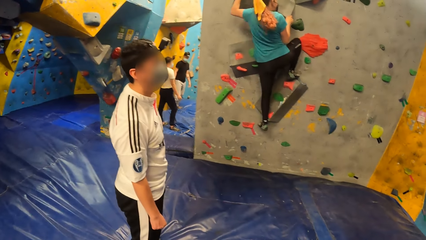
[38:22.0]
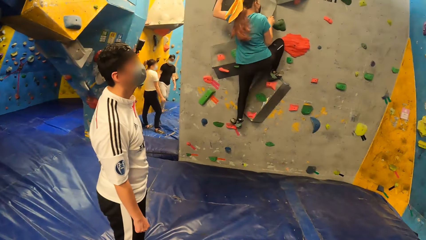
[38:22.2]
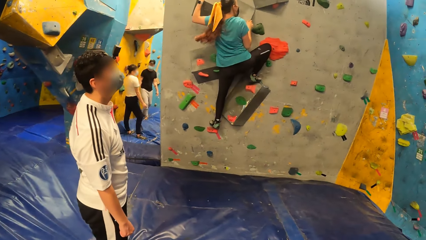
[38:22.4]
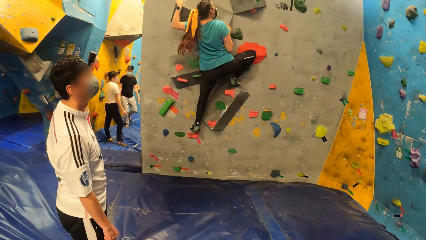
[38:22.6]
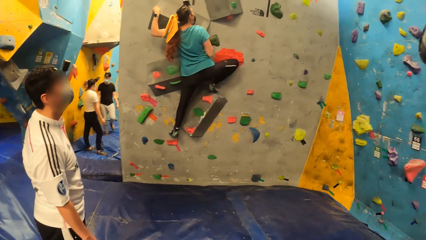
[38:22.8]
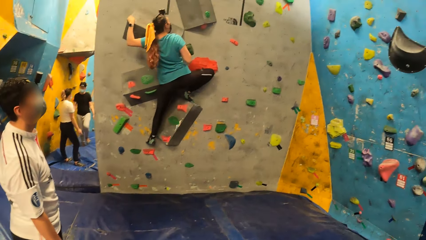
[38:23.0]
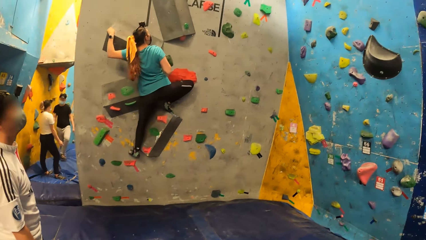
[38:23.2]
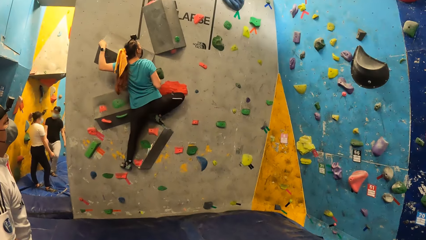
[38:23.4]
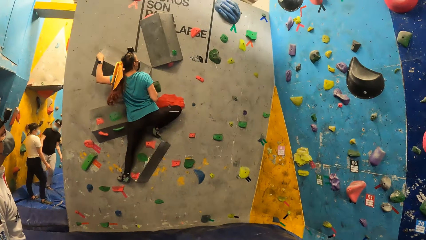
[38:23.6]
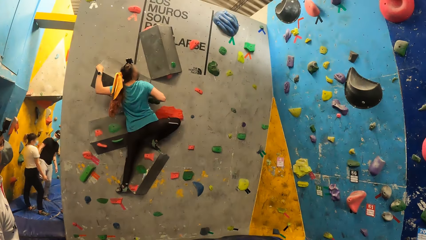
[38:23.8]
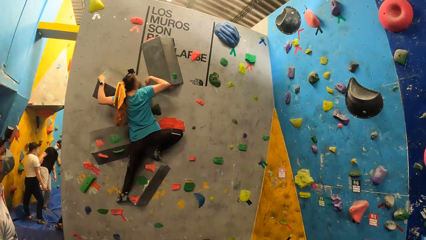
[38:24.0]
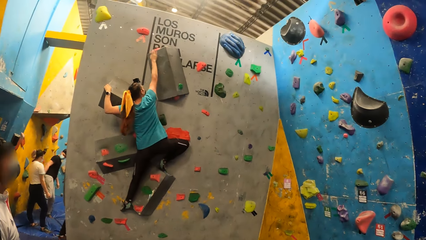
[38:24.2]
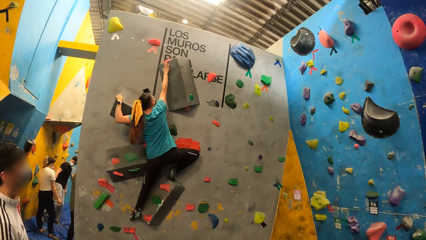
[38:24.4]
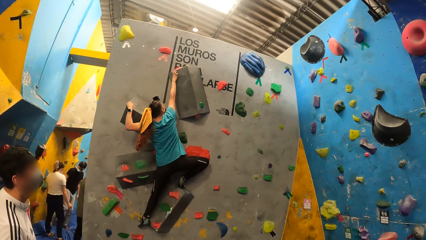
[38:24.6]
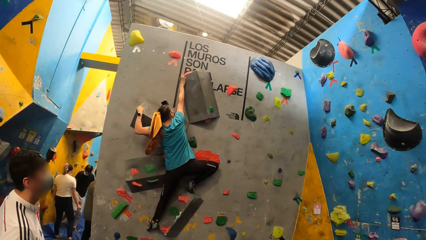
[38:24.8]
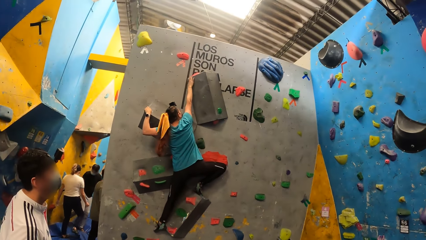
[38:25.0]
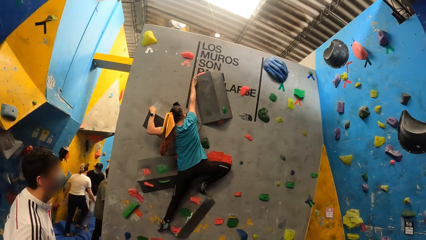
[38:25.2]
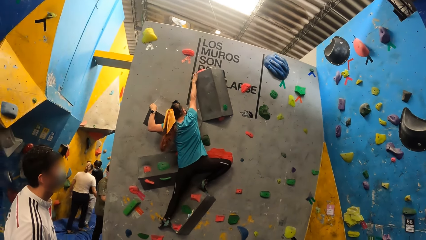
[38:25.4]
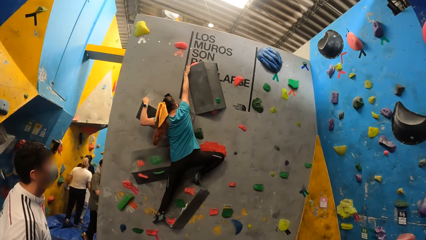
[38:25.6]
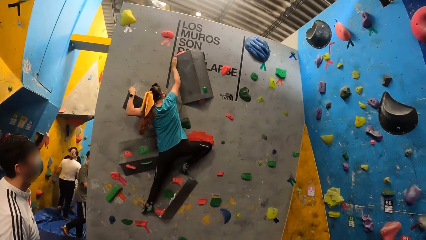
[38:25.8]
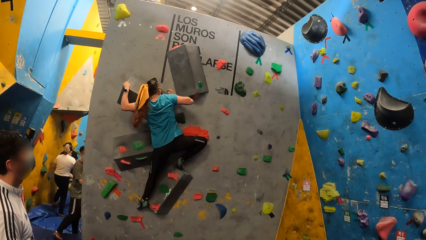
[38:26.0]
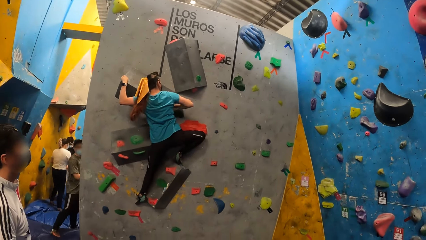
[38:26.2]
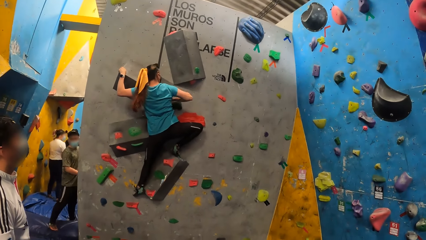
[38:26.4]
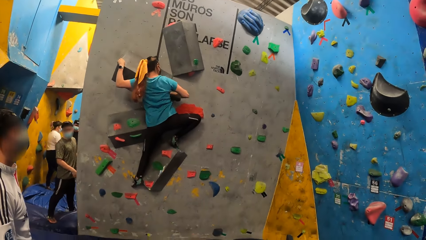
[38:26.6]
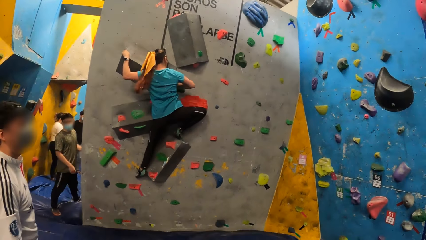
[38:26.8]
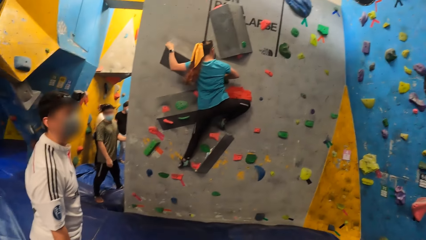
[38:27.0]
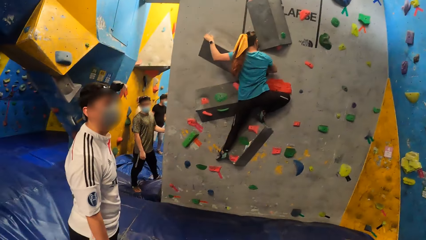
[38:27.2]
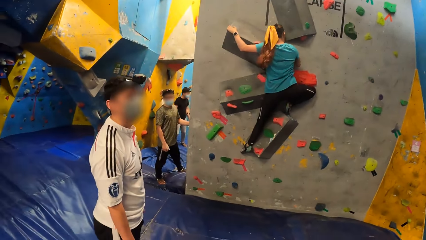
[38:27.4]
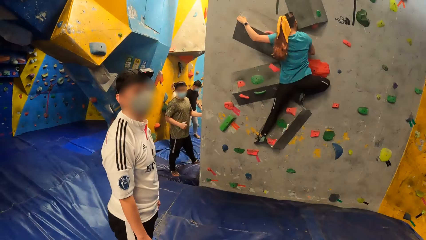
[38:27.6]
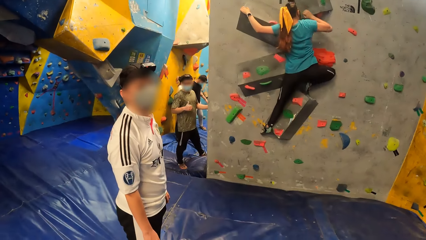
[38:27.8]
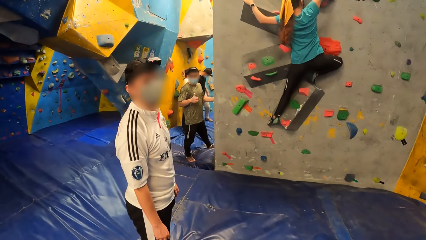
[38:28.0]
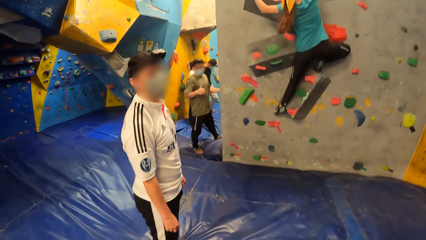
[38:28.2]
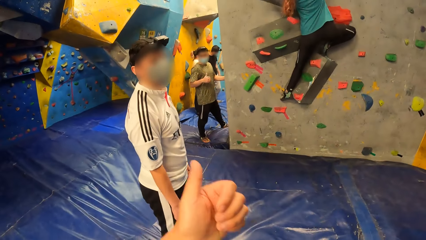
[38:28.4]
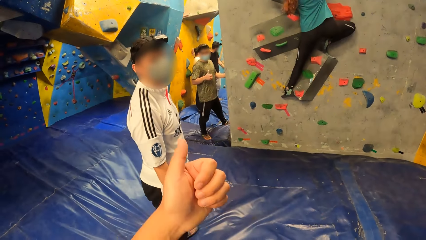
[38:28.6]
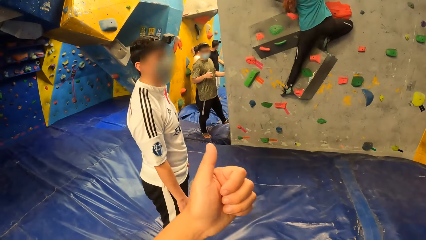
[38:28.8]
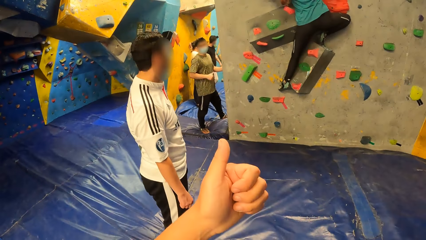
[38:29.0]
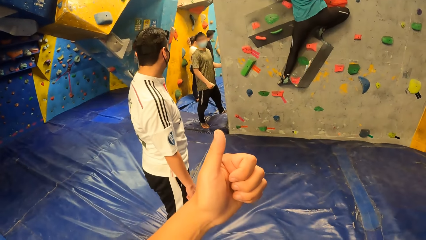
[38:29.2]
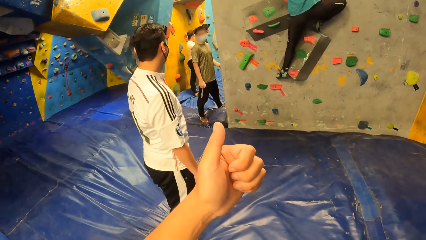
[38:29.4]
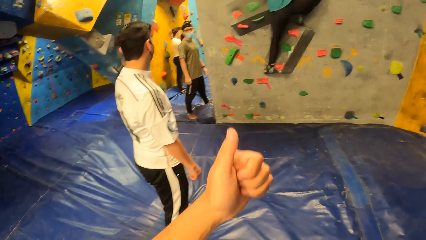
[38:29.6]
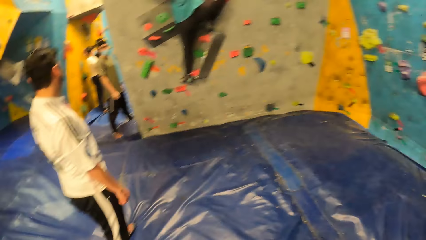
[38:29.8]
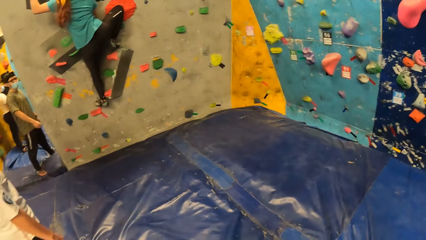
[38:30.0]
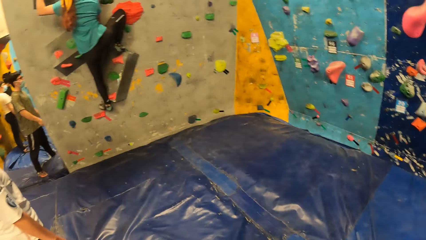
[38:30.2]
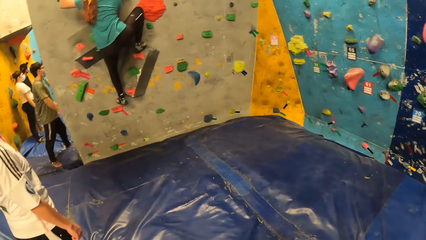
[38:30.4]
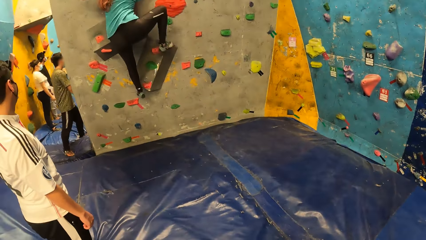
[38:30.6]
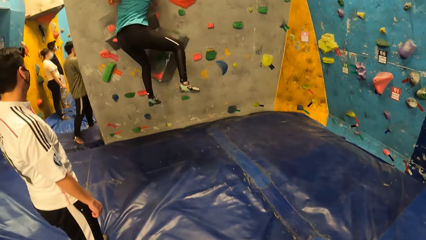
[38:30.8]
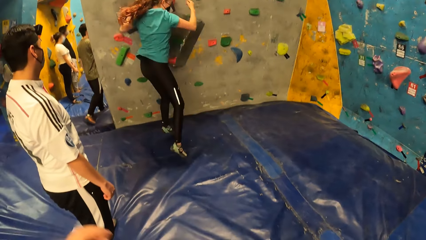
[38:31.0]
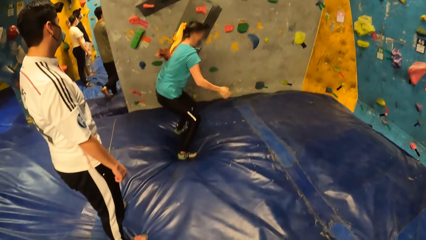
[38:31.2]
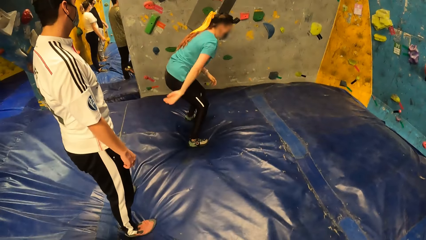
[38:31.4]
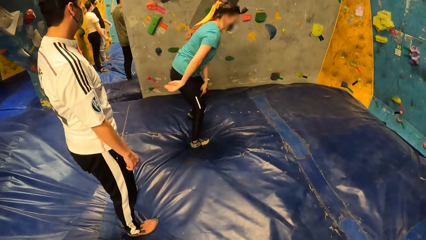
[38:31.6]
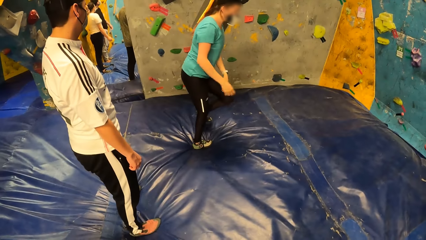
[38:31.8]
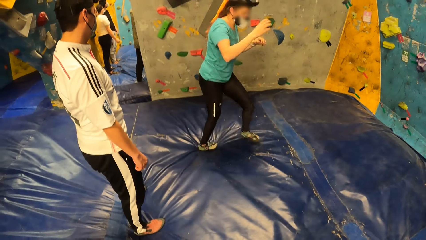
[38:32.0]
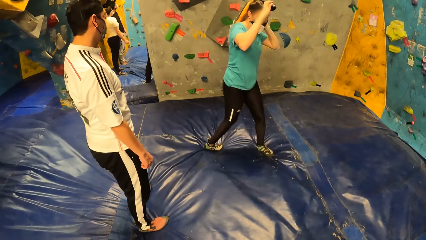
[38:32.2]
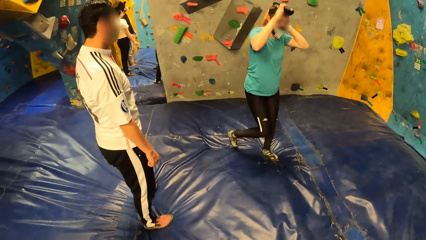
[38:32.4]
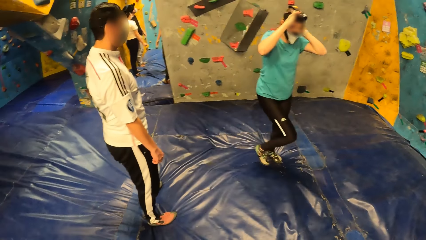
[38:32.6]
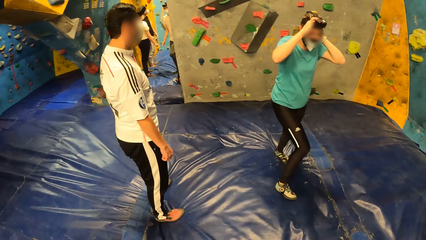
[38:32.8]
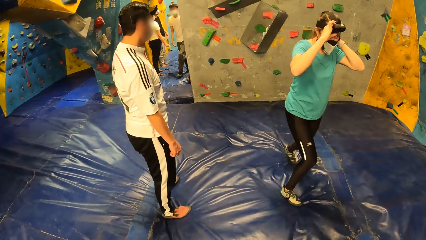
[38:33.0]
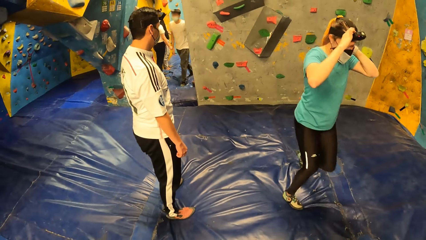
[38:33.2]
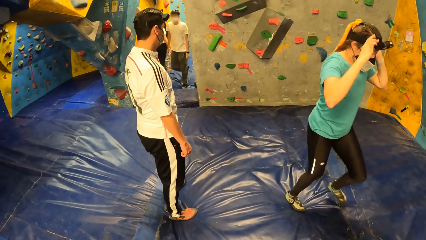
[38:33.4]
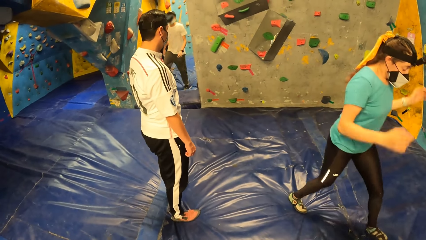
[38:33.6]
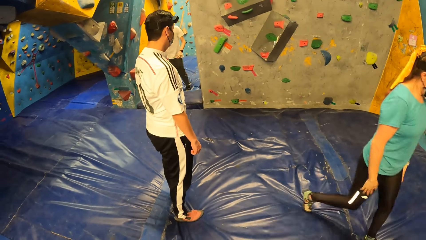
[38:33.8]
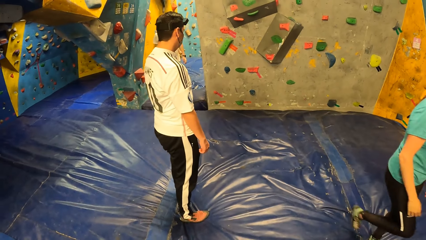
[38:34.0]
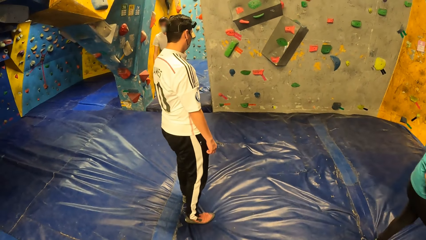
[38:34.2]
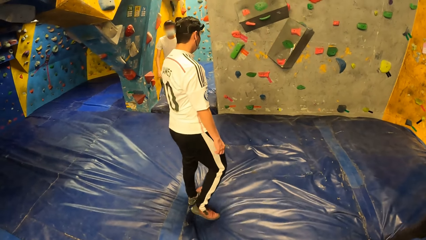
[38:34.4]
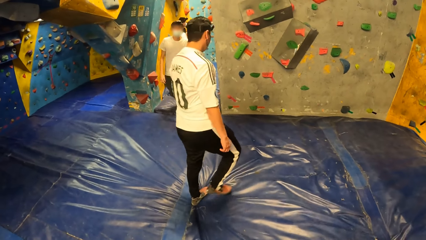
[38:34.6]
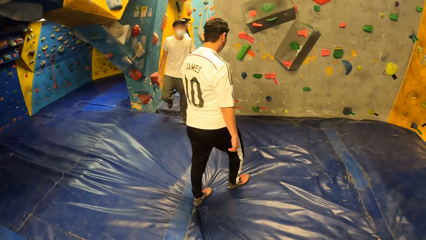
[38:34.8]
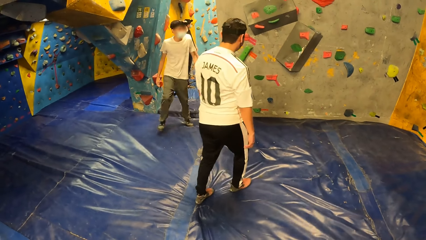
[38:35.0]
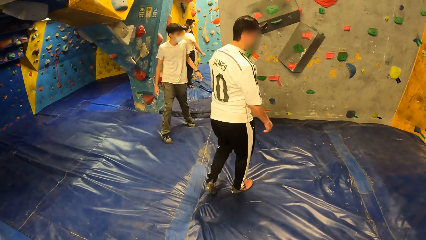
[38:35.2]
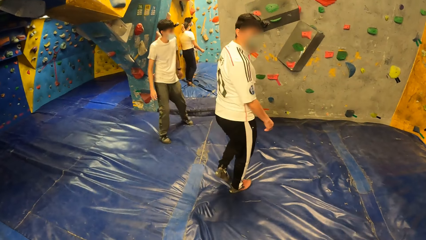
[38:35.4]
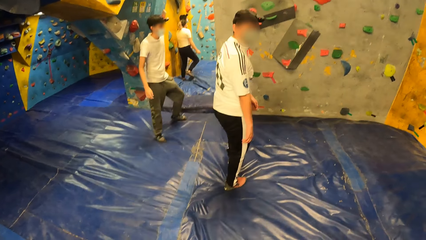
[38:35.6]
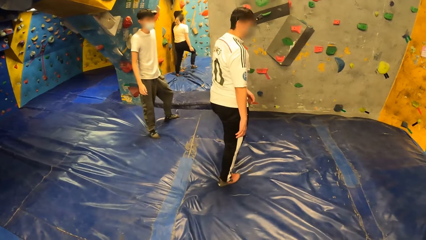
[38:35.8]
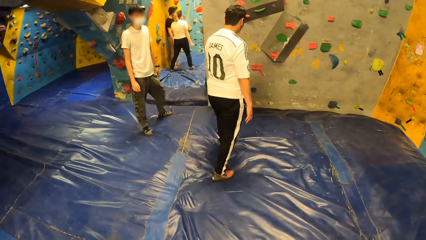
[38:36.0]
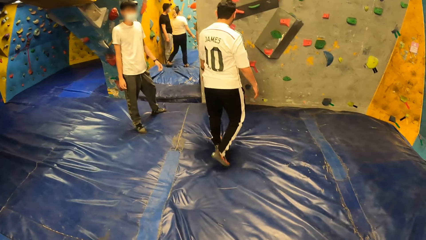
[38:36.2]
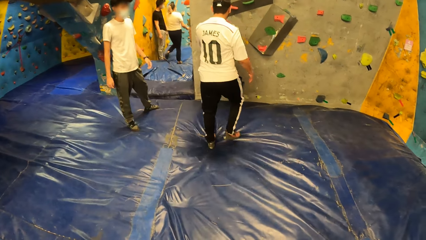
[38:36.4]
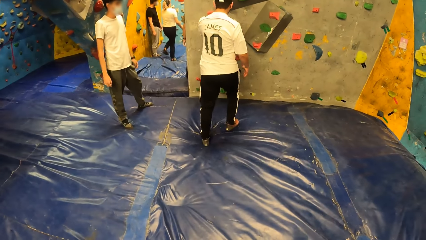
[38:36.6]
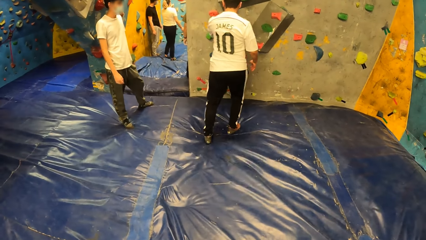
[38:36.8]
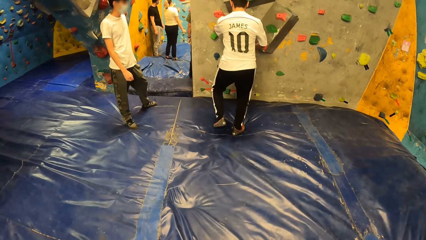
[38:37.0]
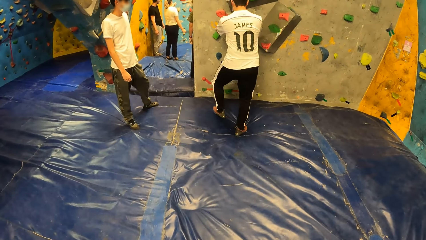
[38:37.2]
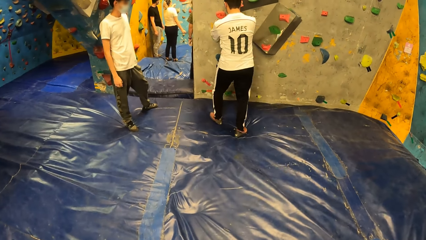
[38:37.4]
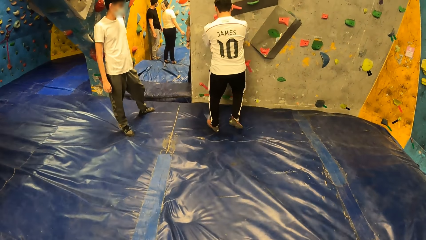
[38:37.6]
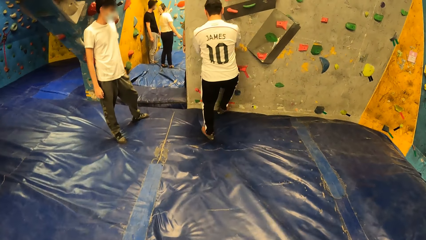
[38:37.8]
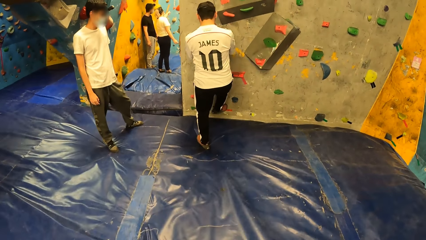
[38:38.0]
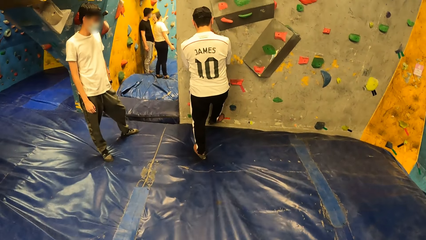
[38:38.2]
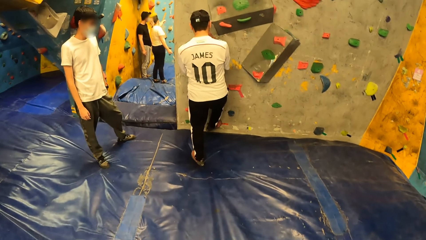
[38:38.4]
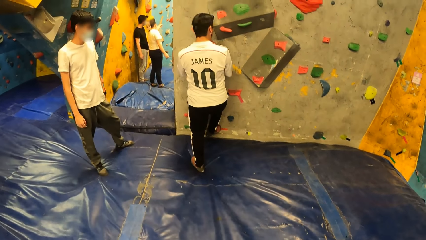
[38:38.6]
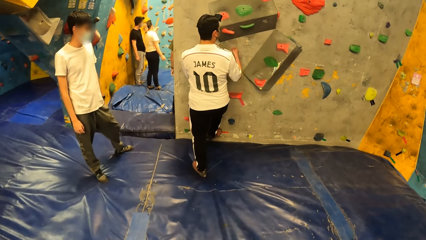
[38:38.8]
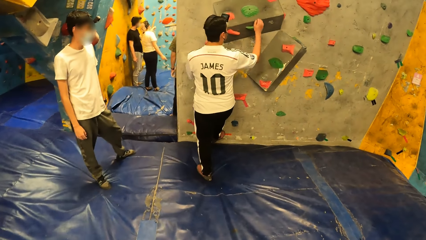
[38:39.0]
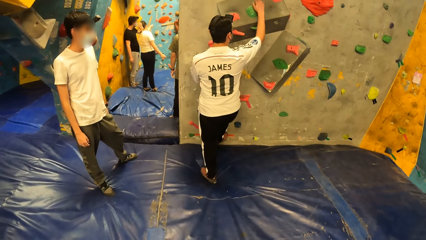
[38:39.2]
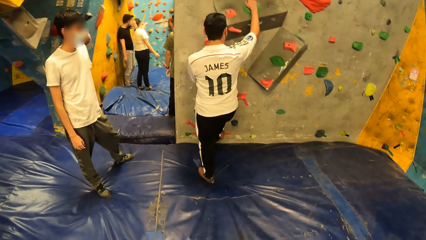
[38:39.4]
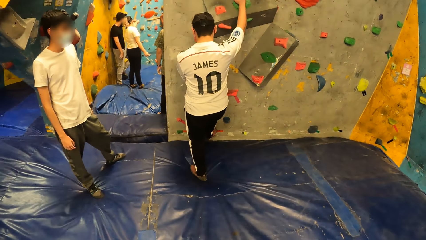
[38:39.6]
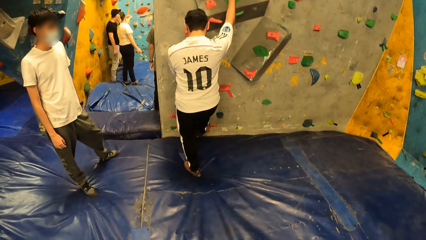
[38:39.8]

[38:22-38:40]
The camera wearer interacts with a man. A woman jumps from the wall. Another man climbs down the Revit climbing wall. The woman adjusts the camera on her head with her right hand. The other man walks away. The first man climbs the wall.
